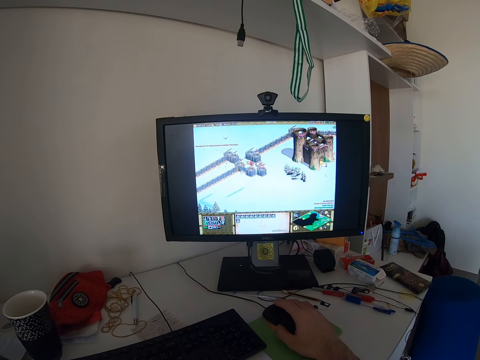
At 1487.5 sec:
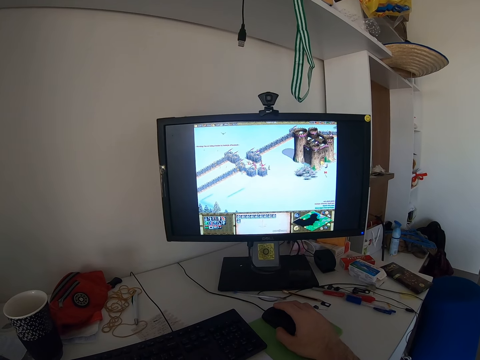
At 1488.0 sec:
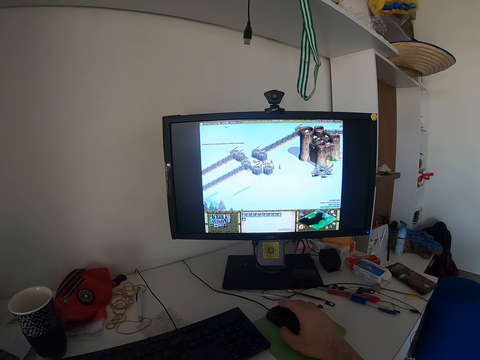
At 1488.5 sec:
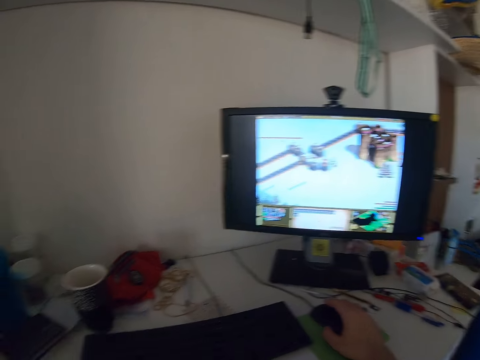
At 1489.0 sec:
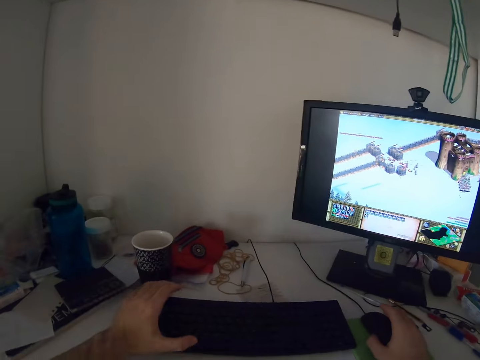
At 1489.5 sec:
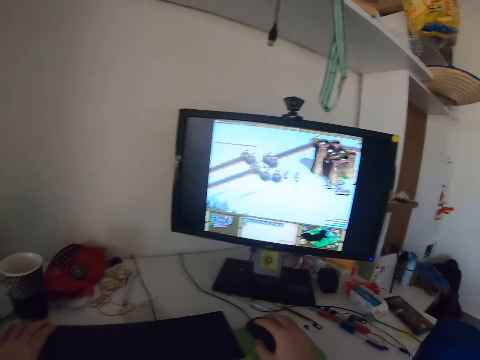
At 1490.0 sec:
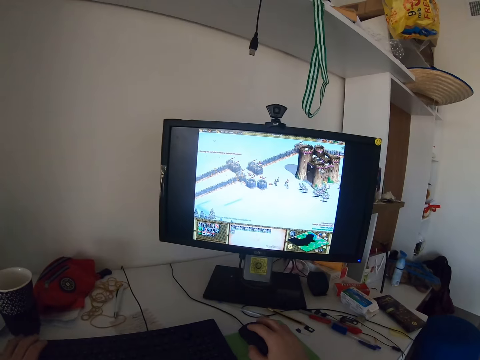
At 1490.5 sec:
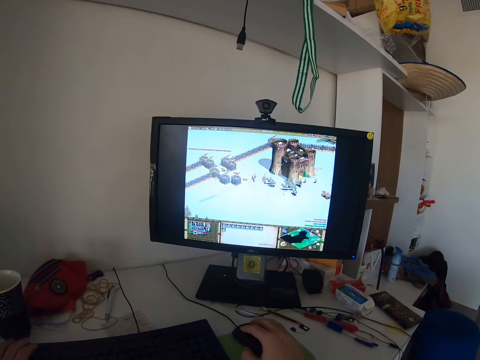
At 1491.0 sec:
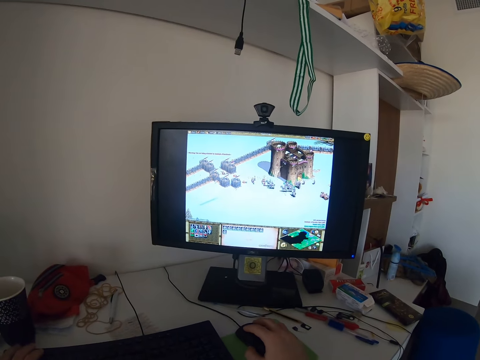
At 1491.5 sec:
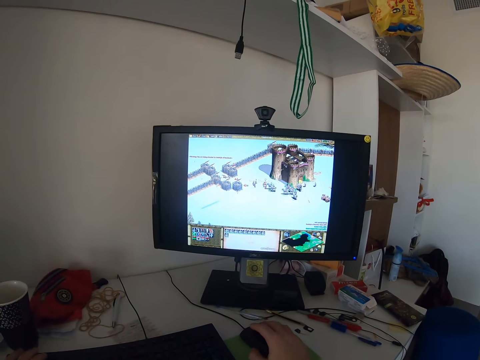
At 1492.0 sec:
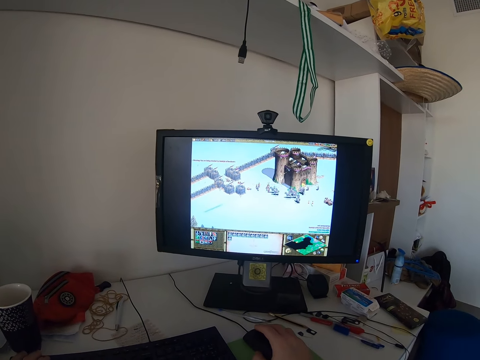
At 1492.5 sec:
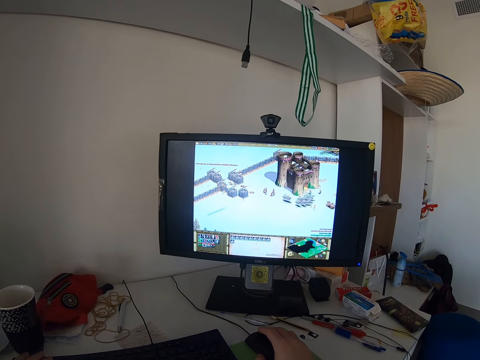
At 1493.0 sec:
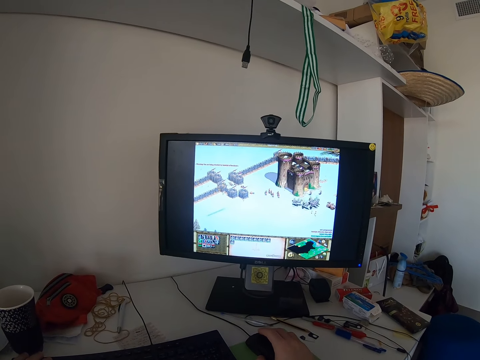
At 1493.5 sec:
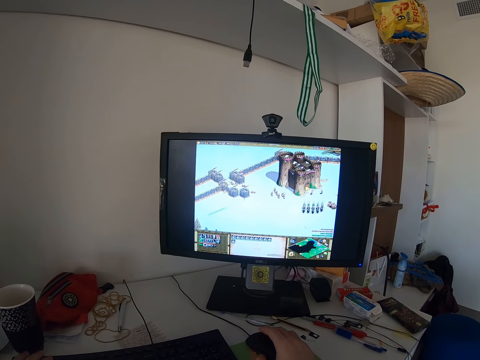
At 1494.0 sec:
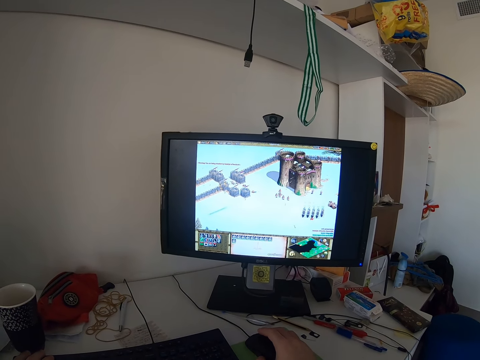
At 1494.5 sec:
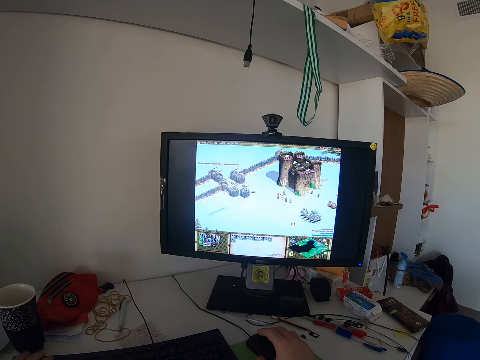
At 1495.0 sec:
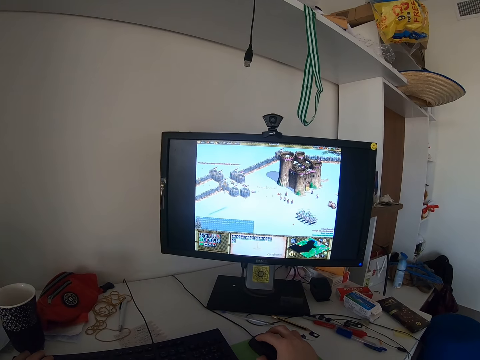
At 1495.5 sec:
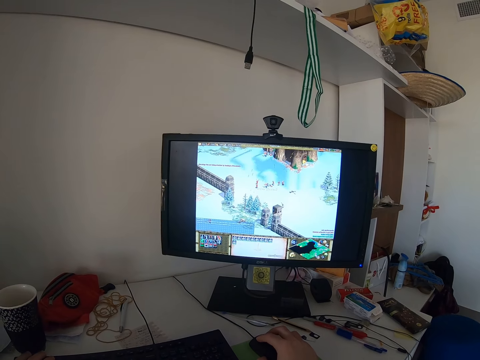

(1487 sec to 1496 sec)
The camera wearer touches the keyboard. He plays a video game with the keyboard using his left hand. He clicks the mouse.

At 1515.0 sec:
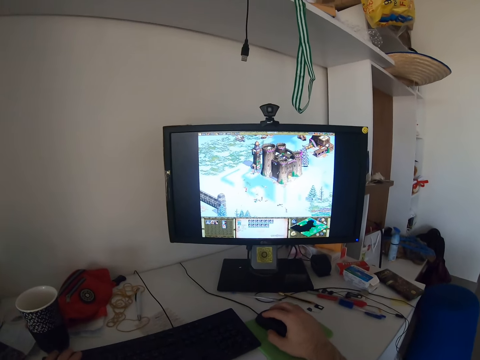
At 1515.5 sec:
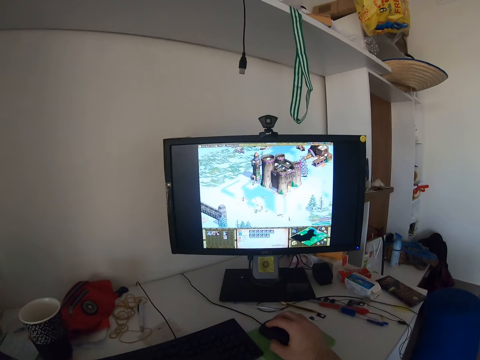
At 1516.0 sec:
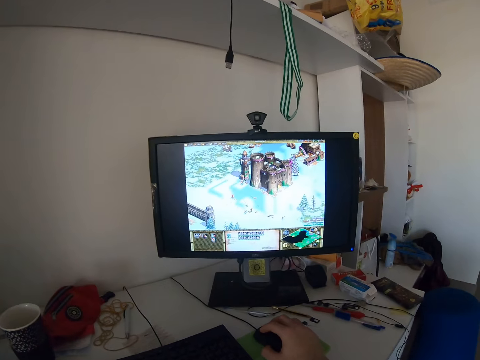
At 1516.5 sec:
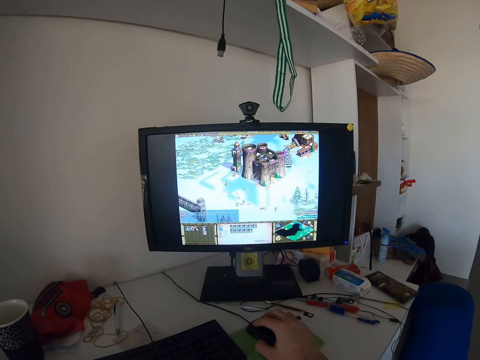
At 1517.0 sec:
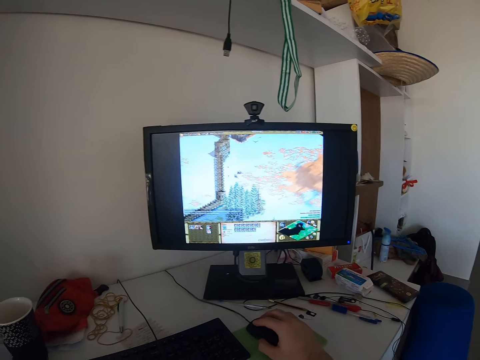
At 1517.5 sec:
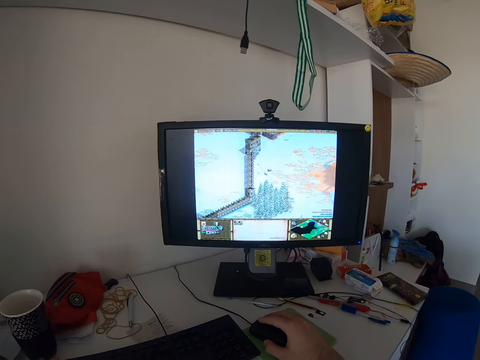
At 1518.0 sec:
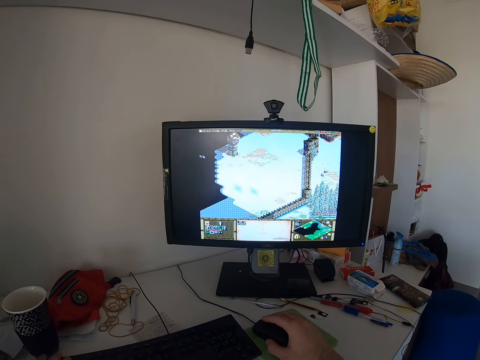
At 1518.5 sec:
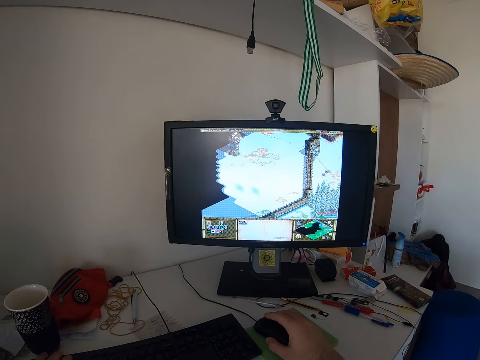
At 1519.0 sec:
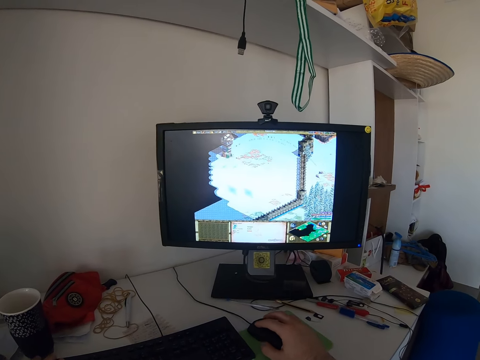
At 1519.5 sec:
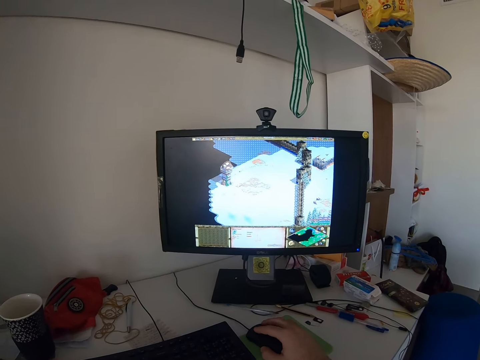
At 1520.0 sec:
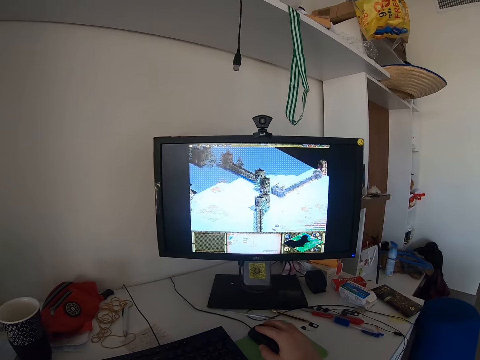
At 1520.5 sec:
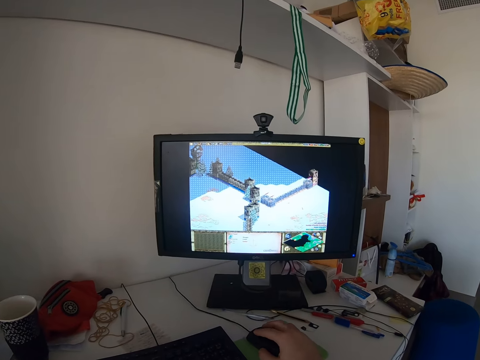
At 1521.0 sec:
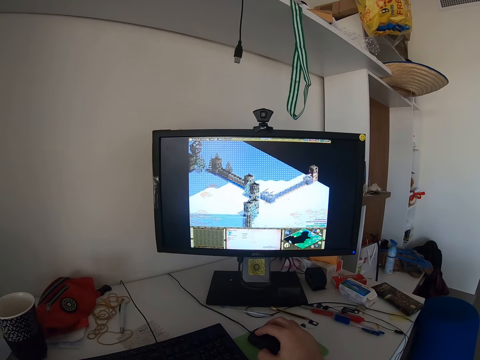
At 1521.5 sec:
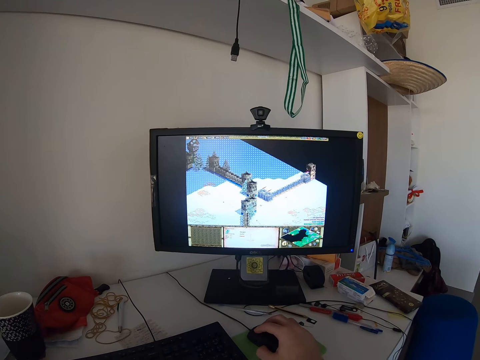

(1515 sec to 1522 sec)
The camera wearer moves the mouse.
